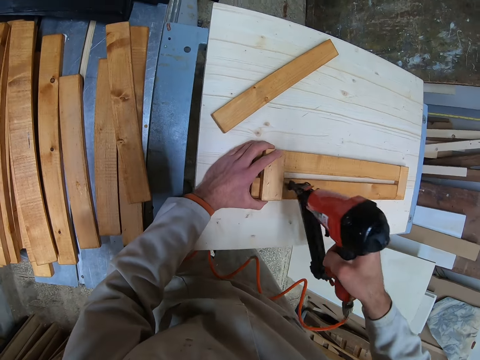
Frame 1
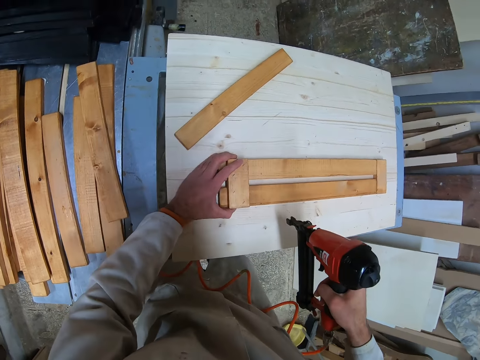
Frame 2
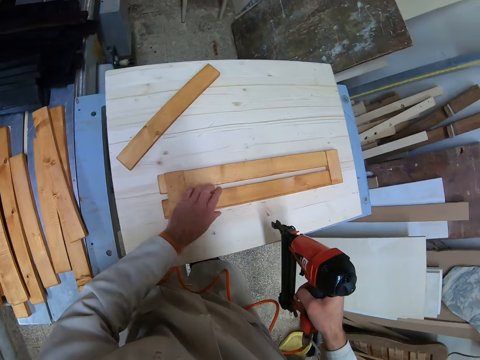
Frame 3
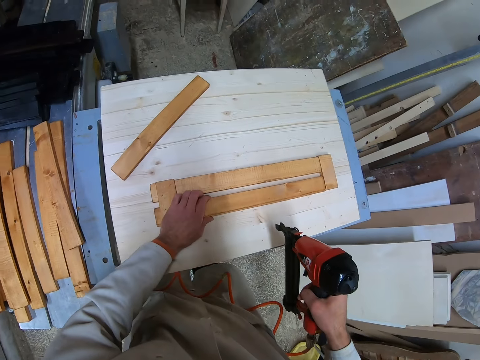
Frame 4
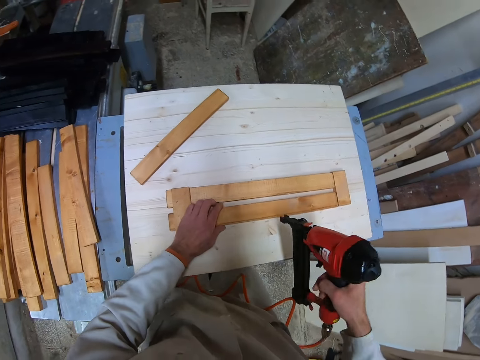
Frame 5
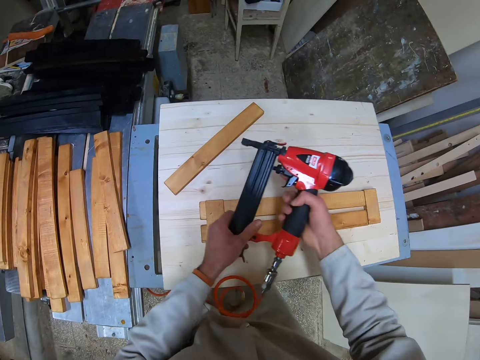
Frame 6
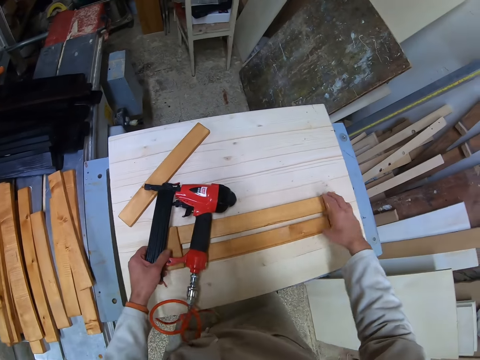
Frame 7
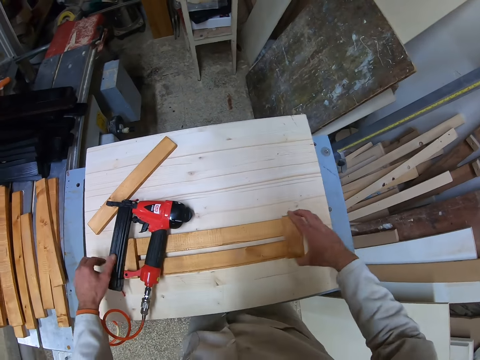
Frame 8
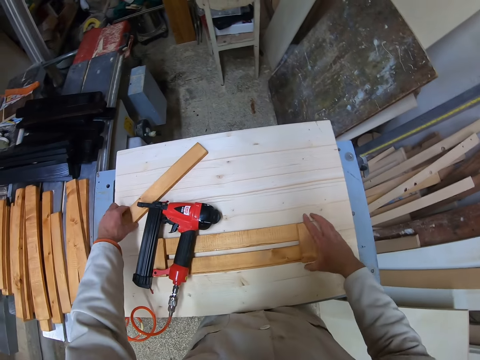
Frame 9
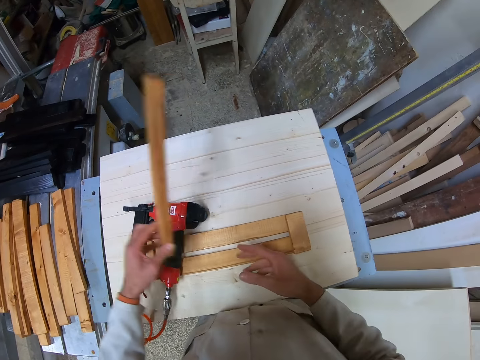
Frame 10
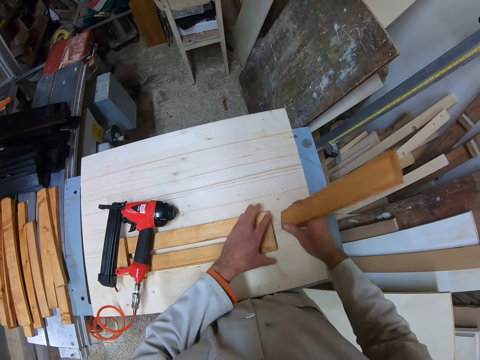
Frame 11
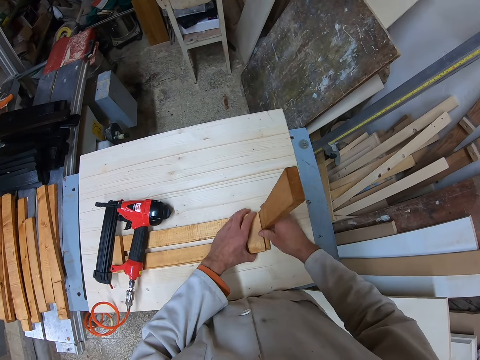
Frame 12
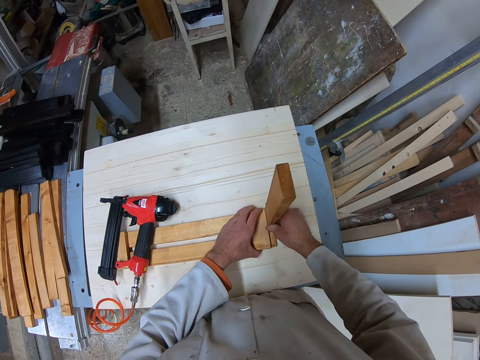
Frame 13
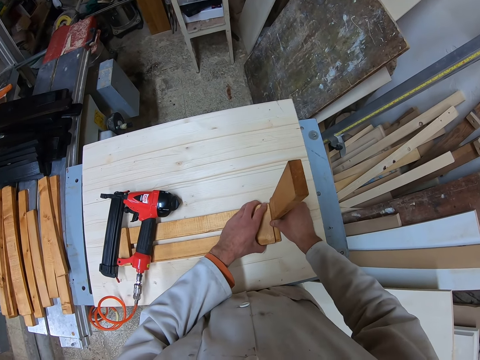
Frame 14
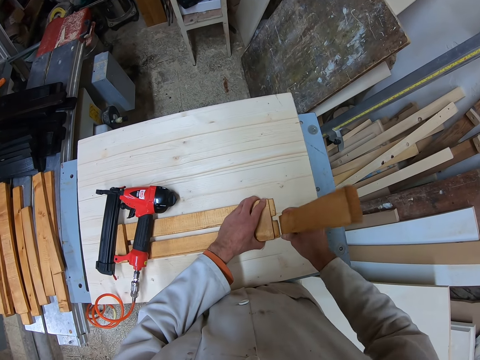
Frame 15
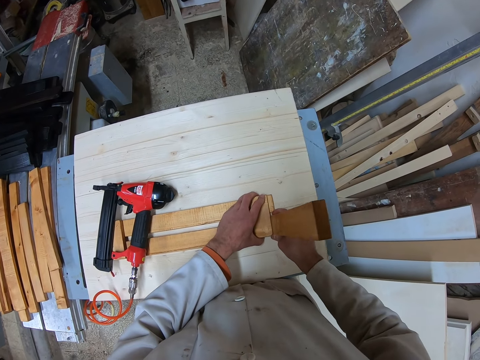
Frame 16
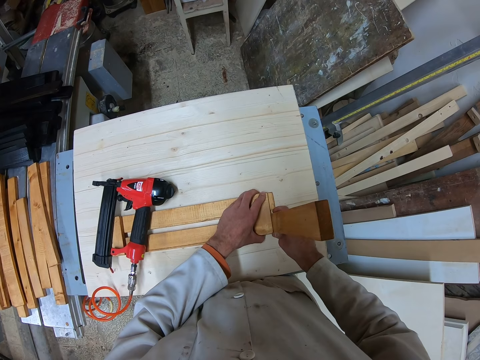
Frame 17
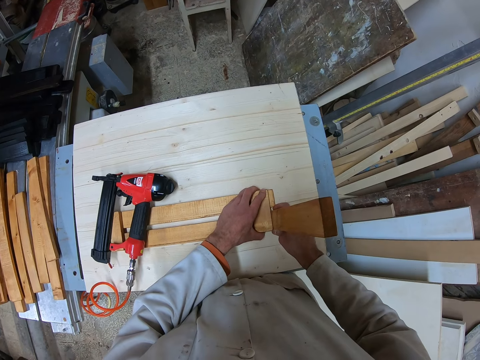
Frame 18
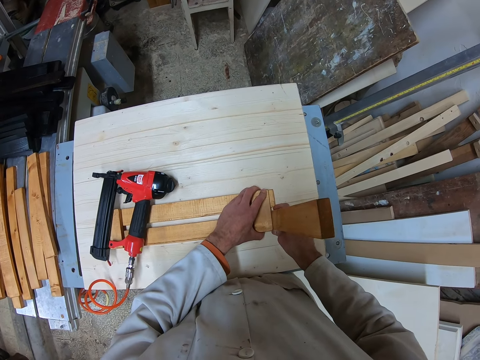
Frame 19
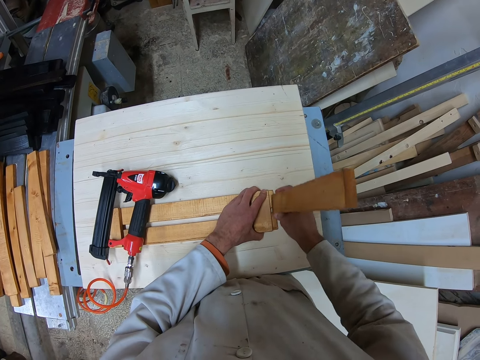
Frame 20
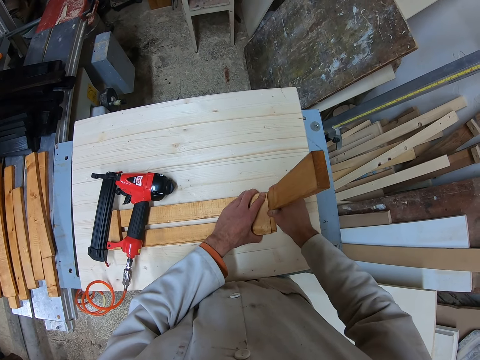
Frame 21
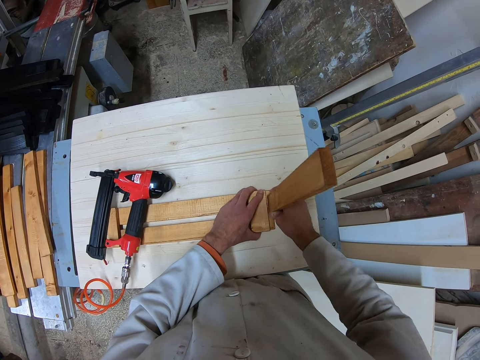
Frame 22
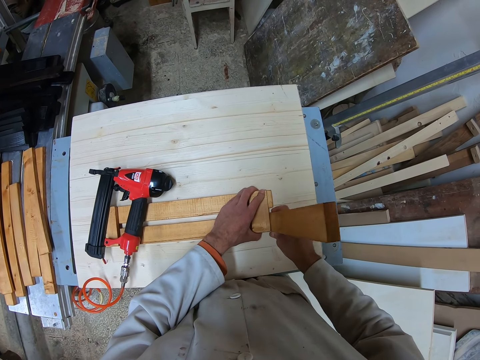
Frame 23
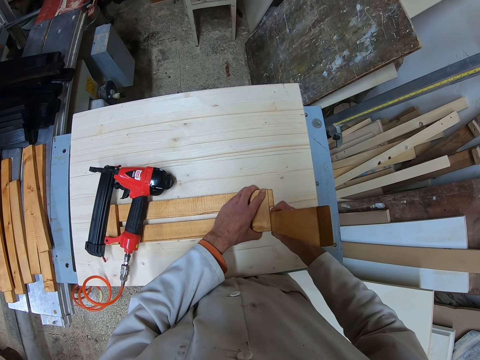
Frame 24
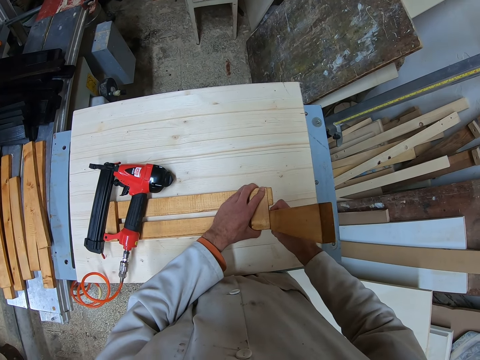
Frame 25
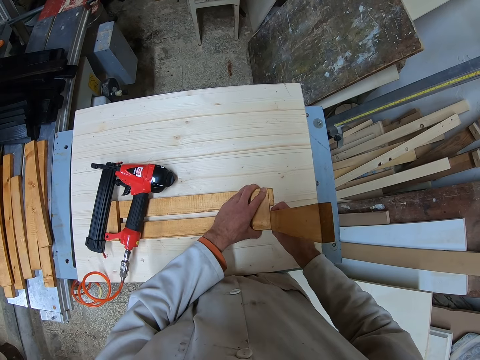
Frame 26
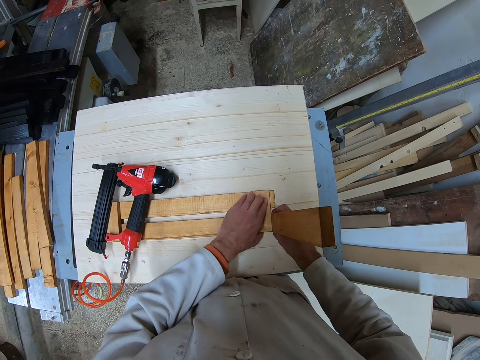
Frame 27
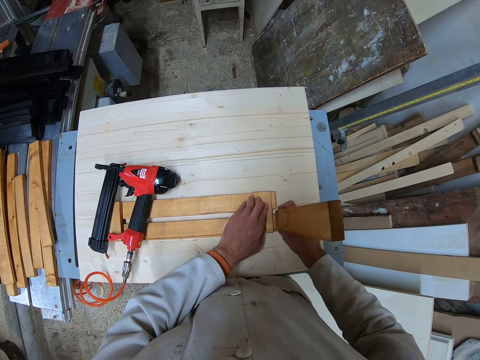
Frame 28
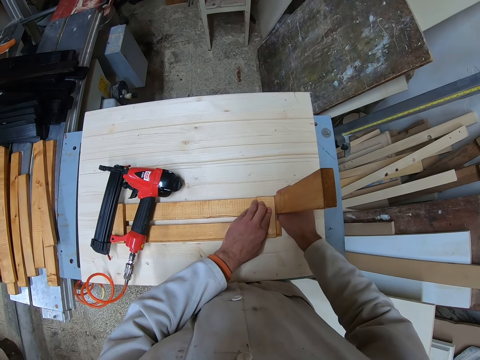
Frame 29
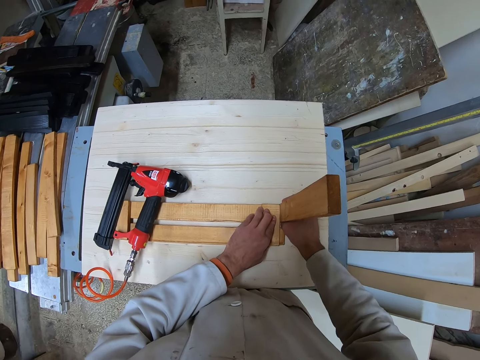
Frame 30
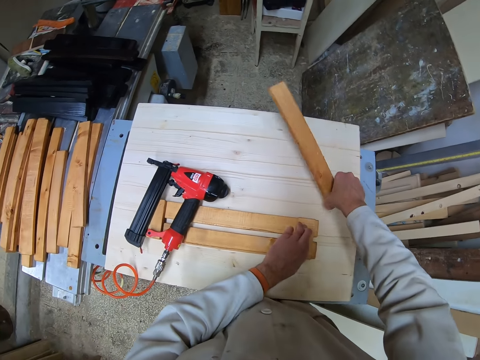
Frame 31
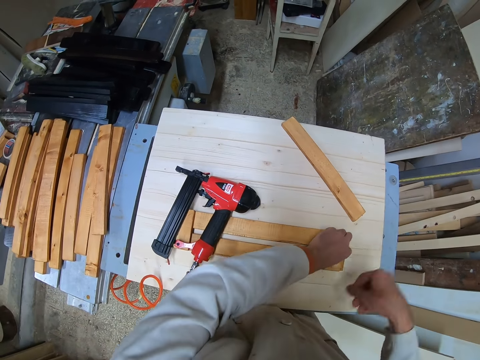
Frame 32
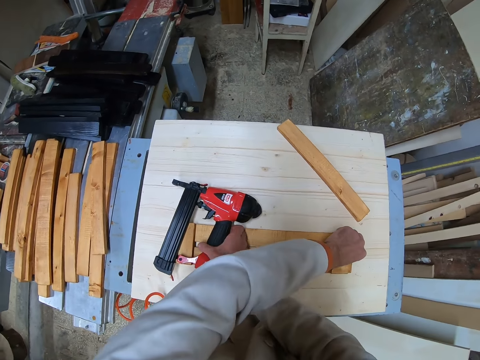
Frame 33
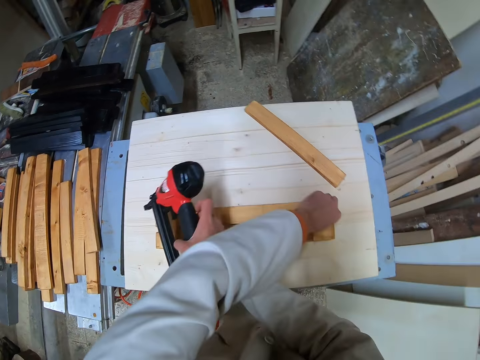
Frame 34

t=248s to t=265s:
The camera wearer drives a nail into the joined planks with the nailer in his right hand. He looks around. He holds a part of the joined planks or wood structure with his left hand. He transfers the nailer from his right hand to his left hand. He places the nailer on the table with his left hand. He picks up the small plank from the table with his right hand. He places the small plank on the joined planks on the table. He picks up a plank or piece of wood from the table with his left hand. He transfers the plank from his left hand to his right hand. He holds a part of the joined planks with his left hand. He places the plank on the joined planks on the table with his right hand. He fixes the piece of wood on the wood structure. He places the plank on the table with his right hand. He picks up the nailer with his right hand.

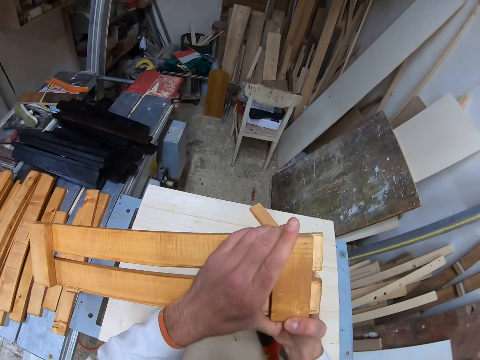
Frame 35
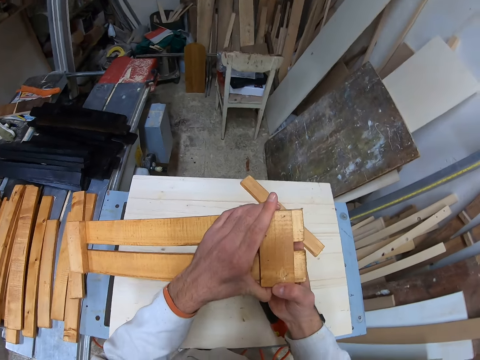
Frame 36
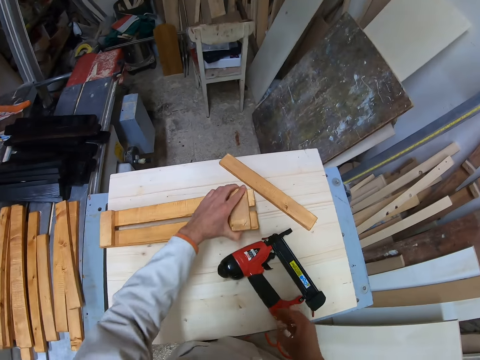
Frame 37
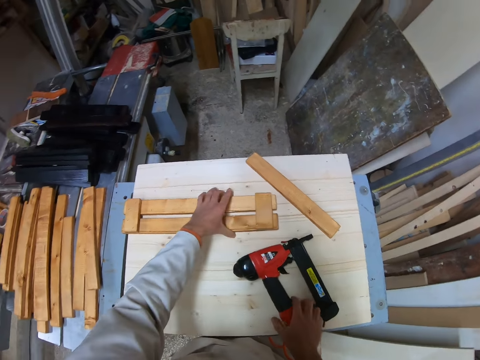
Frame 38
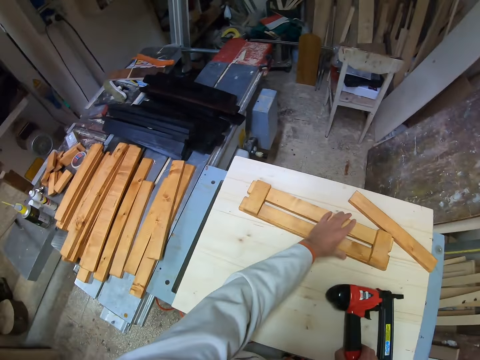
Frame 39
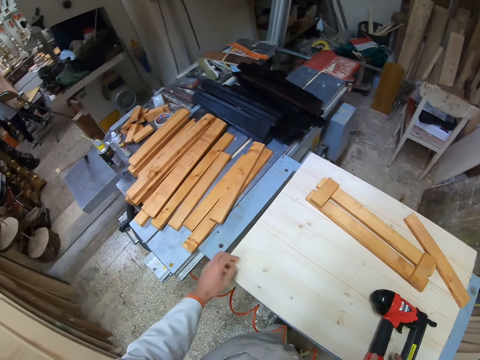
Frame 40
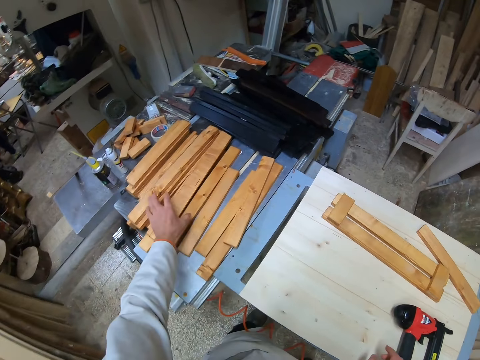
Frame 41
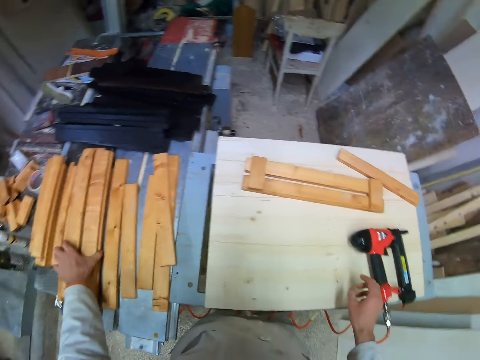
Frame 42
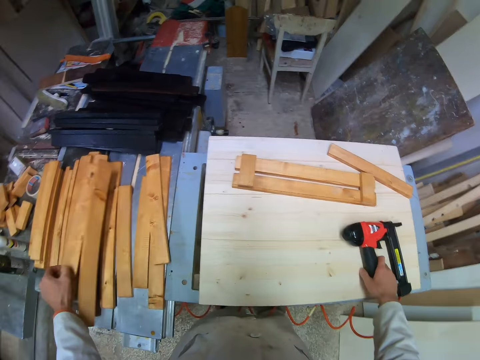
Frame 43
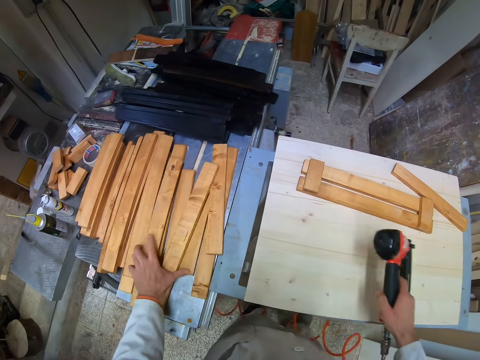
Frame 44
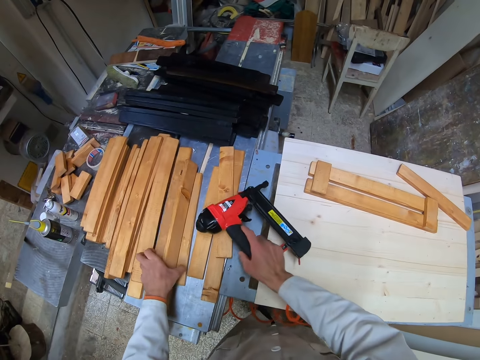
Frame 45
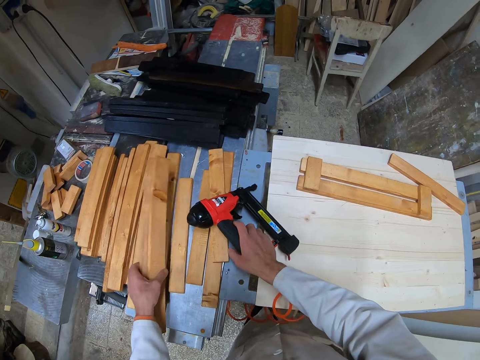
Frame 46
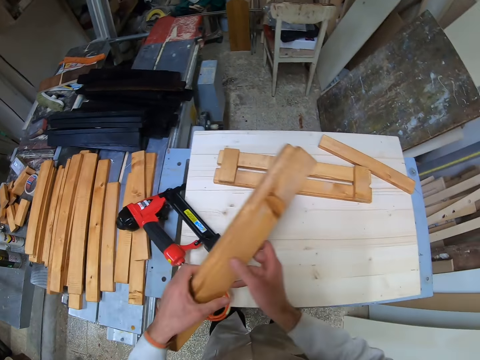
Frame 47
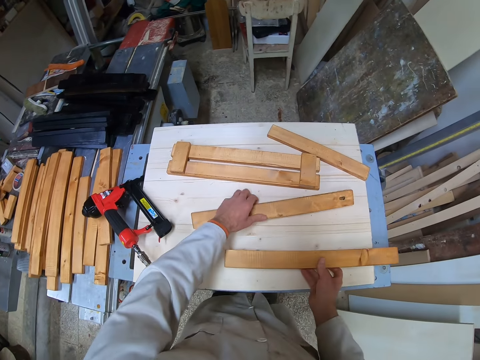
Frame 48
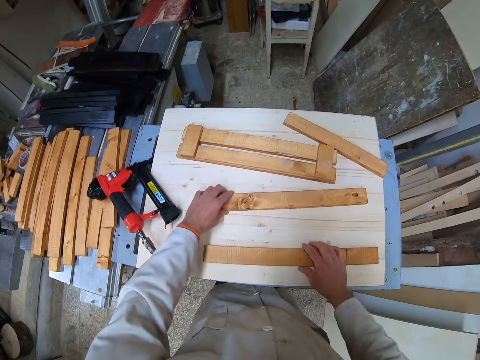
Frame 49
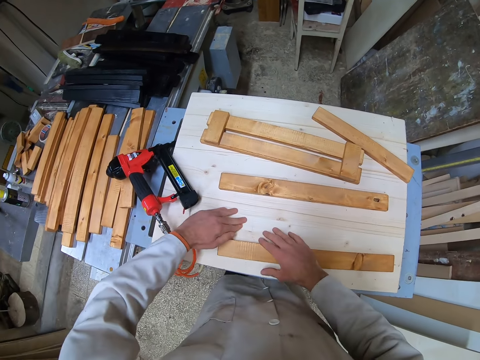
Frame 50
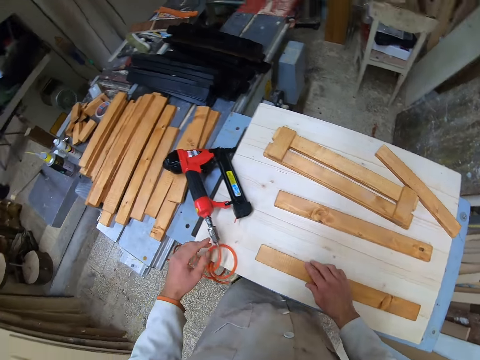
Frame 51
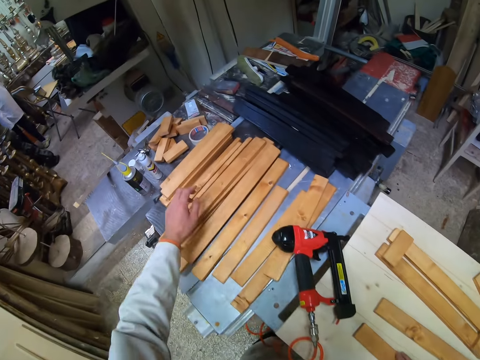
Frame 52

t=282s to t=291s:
The camera wearer places the joined planks or wood structure on the table with his left hand. He moves the wood structure on the table. He holds a part of the joined planks with his left hand and holds the nailer with his right hand. A man walks around. The camera wearer moves around. He picks up pieces of wood on the table. He moves the nail gun on the table. He picks up the nailer from the table with his right hand. He picks up two planks from a table of planks with his left hand. He places the nailer on the table with his right hand. He transfers a plank from his left hand to his right hand. He places a plank on the table with his left hand. He places the plank in his right hand on the table. He adjusts the planks on the table with both hands. He moves around. The man stands at a far end of the workshop.
